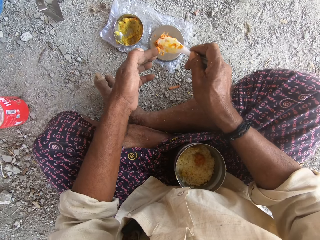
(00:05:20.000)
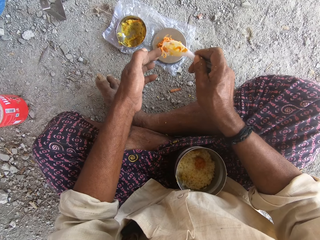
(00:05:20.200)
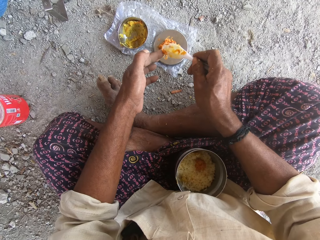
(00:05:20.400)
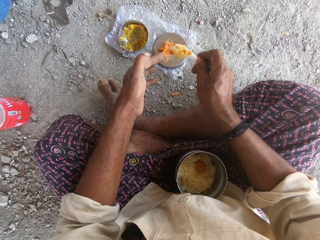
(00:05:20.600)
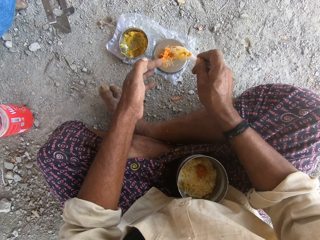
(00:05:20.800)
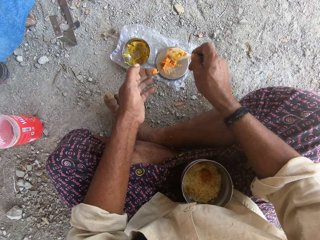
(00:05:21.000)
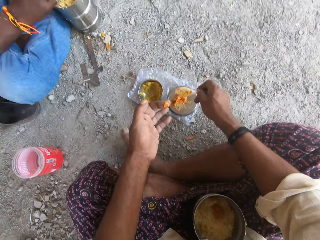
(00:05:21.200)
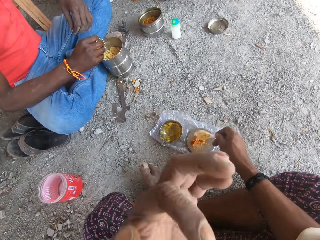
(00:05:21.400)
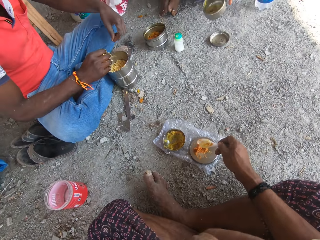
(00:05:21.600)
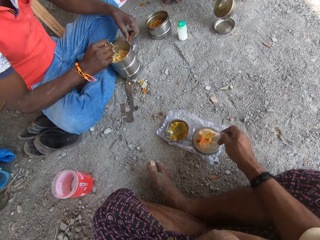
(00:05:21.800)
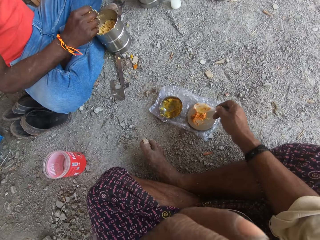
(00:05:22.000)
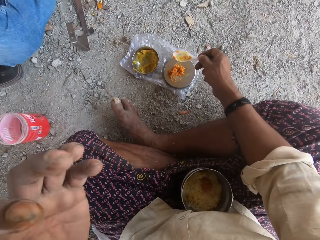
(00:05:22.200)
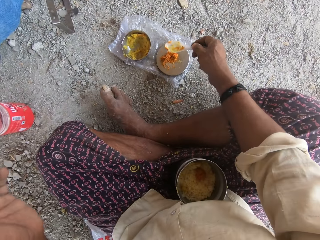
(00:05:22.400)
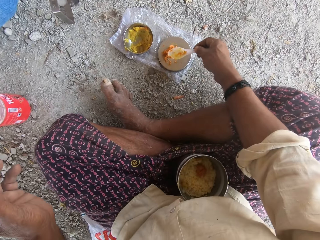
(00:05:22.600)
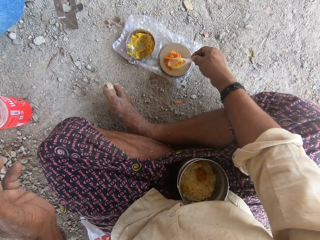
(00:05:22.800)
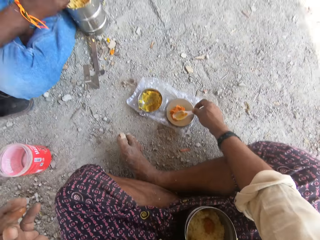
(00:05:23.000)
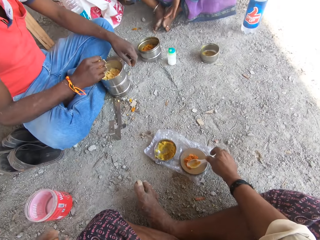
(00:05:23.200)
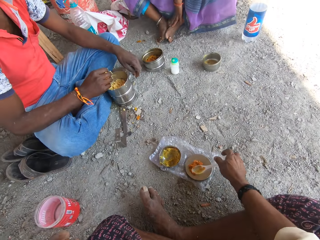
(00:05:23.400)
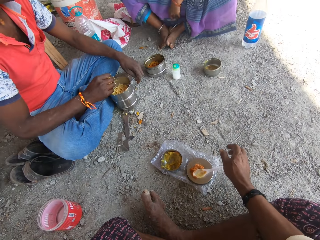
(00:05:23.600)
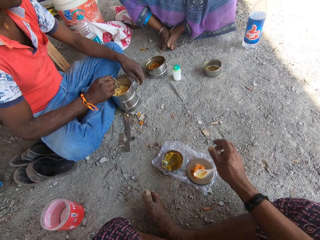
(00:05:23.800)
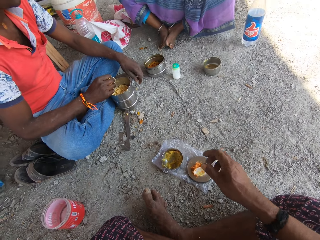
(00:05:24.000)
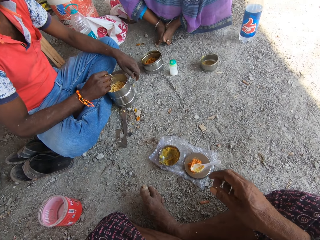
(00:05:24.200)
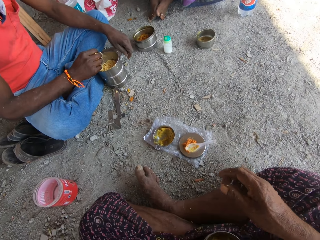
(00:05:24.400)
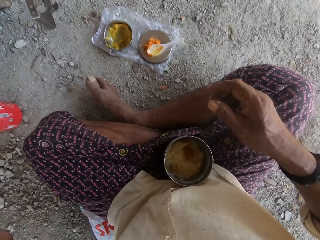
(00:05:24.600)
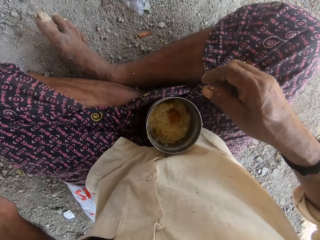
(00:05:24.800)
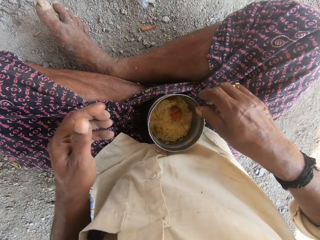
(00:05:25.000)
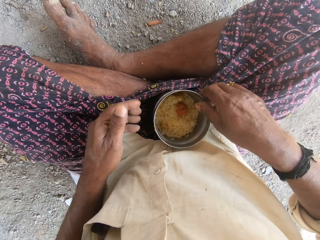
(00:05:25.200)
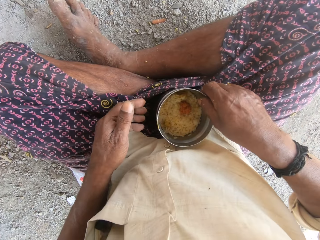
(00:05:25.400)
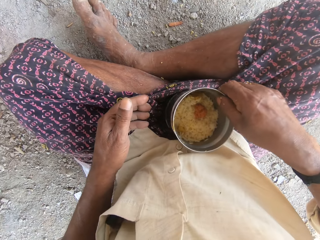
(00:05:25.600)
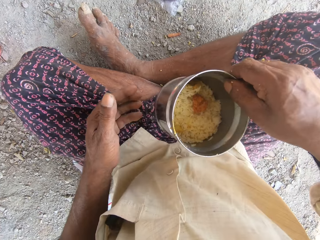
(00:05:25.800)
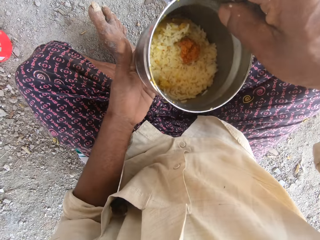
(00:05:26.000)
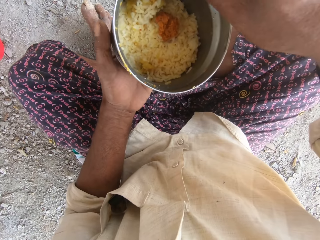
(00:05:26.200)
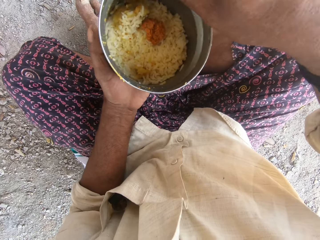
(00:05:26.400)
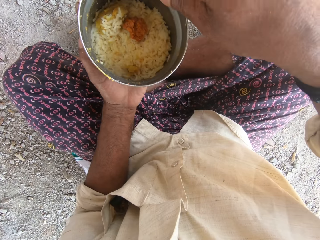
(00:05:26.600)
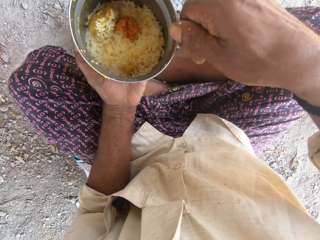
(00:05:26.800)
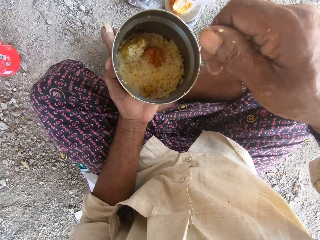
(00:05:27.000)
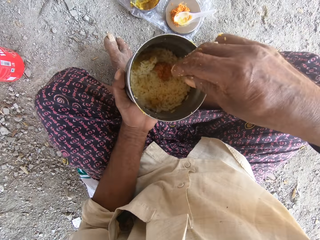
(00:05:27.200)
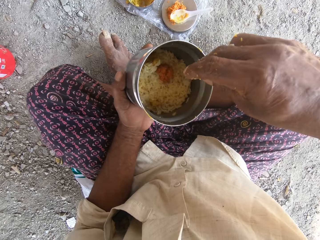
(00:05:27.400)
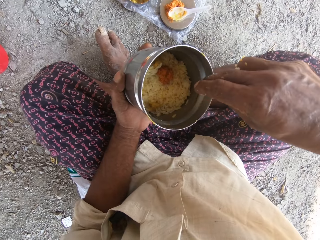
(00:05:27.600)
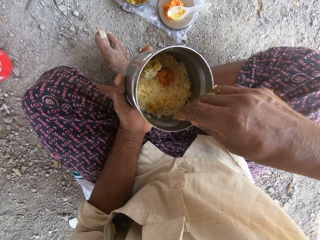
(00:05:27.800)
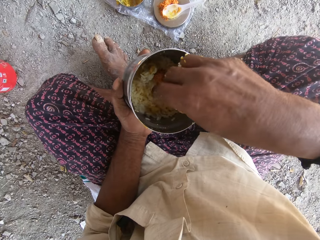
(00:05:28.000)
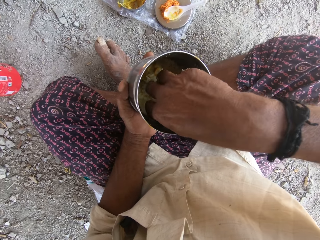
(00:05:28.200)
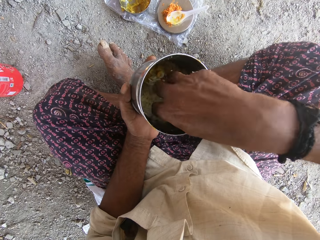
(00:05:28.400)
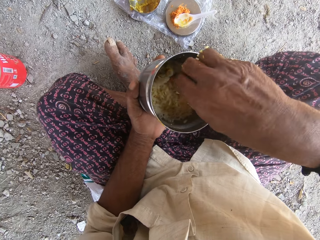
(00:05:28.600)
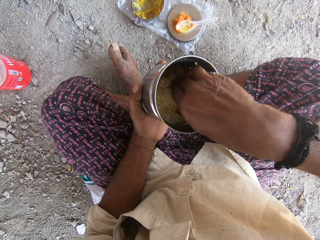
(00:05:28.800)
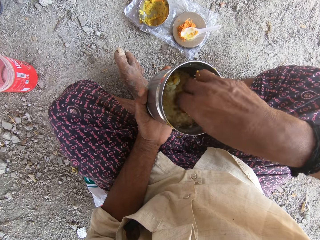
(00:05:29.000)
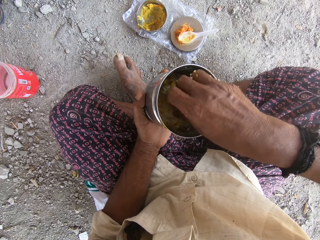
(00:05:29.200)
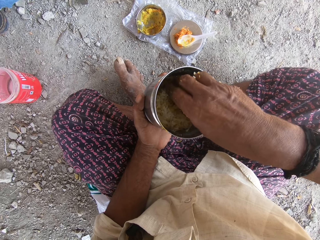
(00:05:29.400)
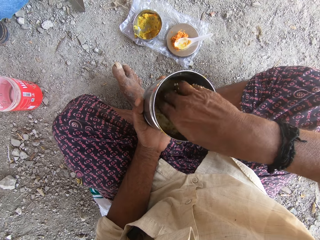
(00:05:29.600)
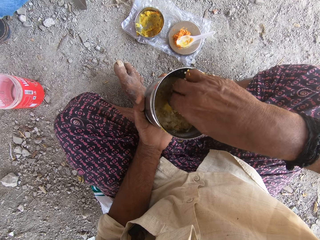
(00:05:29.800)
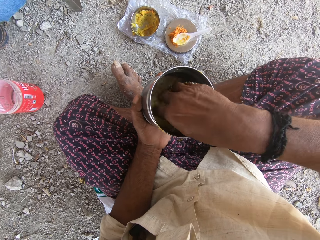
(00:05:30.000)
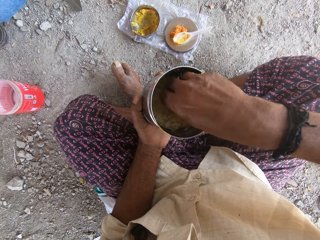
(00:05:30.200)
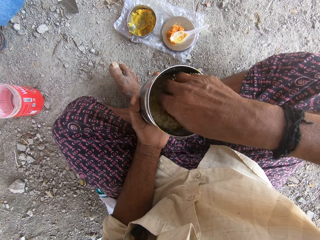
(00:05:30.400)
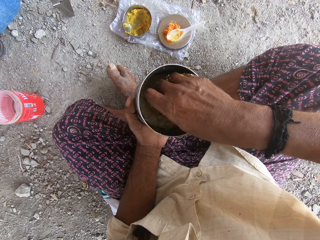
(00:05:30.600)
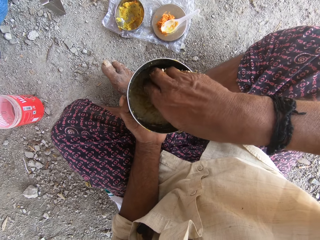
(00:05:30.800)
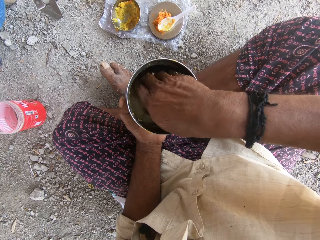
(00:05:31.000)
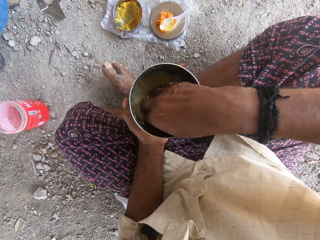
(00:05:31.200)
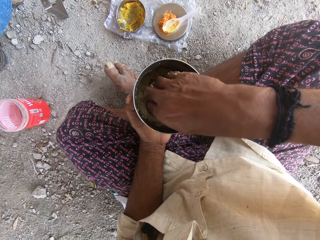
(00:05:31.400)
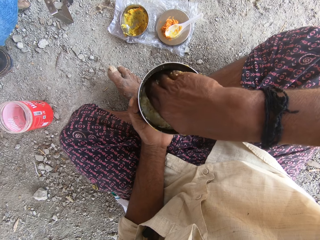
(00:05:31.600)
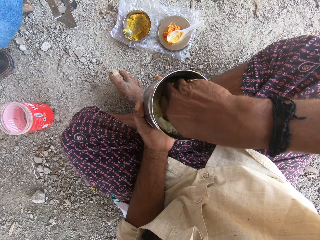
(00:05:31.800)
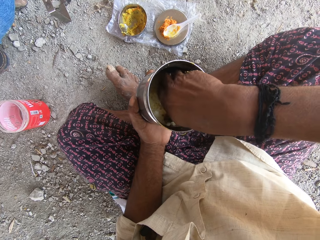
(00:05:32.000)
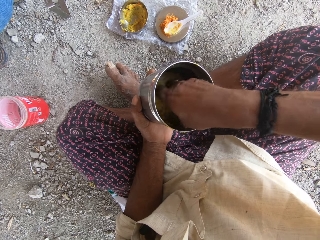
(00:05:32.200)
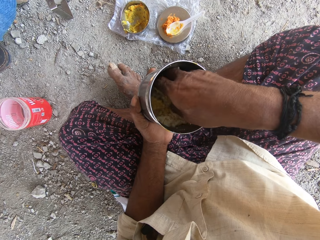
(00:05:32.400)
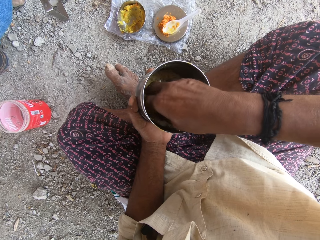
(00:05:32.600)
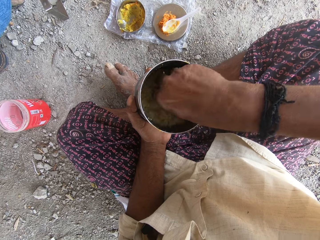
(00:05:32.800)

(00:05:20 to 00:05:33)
The camera wearer puts food in the left hand. He tastes food in his hand. He lifts the left hand. He drops the spoon in the plate or lid with his right hand. He looks around. He lifts the cooking pot. He turns the food in the plate with his right hand.

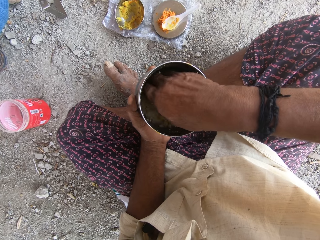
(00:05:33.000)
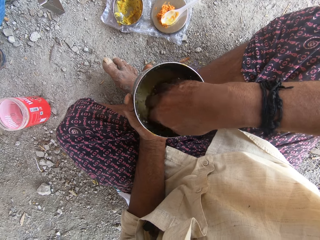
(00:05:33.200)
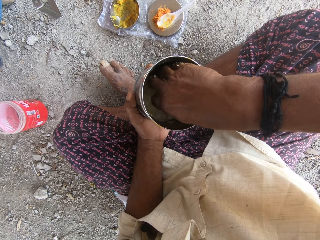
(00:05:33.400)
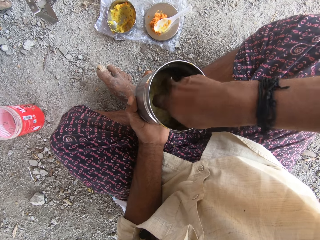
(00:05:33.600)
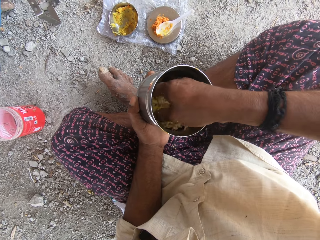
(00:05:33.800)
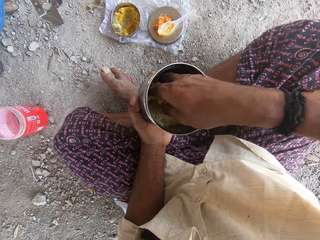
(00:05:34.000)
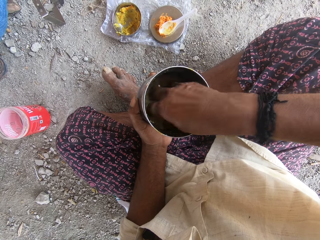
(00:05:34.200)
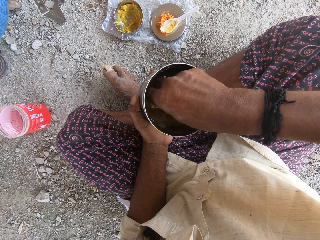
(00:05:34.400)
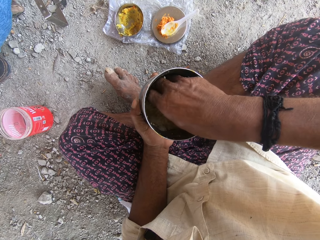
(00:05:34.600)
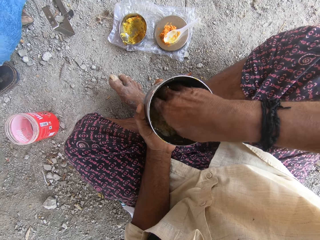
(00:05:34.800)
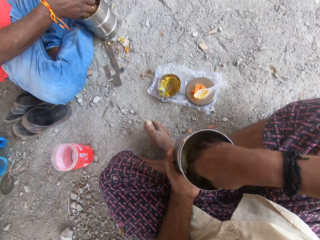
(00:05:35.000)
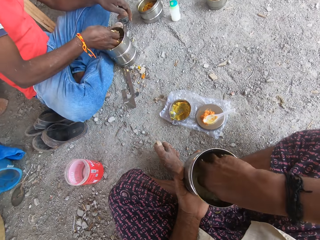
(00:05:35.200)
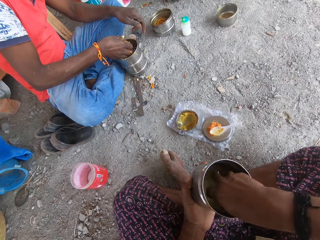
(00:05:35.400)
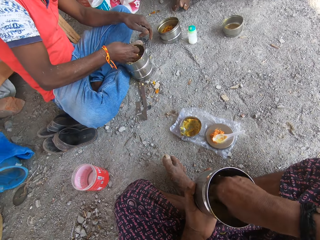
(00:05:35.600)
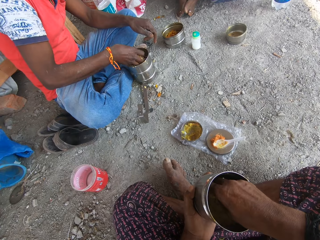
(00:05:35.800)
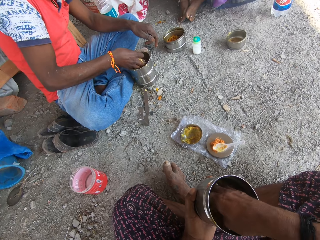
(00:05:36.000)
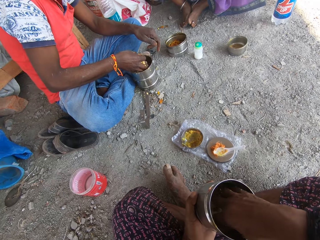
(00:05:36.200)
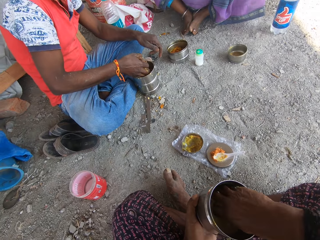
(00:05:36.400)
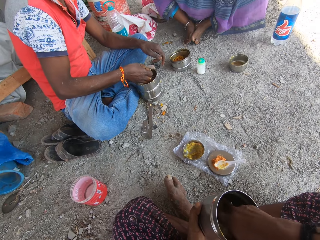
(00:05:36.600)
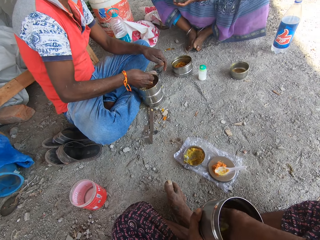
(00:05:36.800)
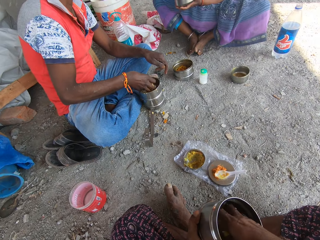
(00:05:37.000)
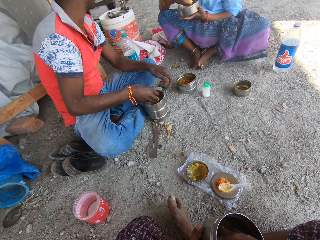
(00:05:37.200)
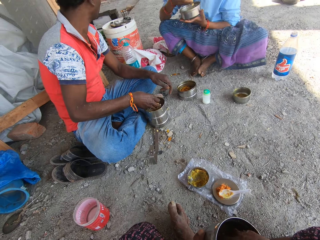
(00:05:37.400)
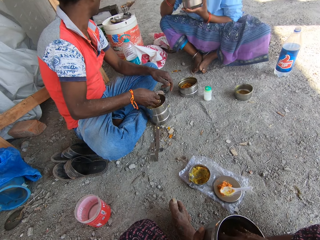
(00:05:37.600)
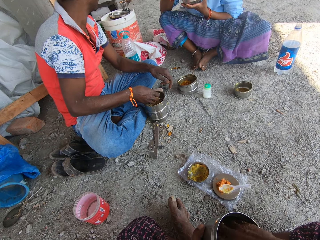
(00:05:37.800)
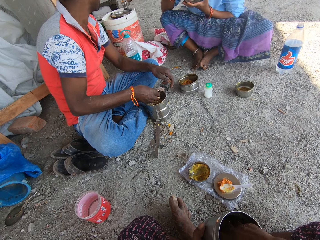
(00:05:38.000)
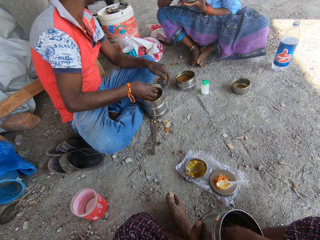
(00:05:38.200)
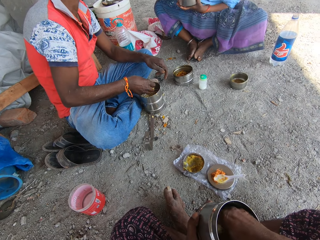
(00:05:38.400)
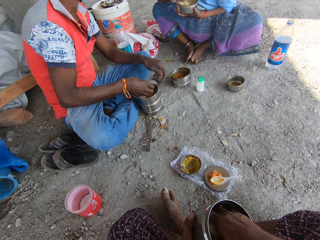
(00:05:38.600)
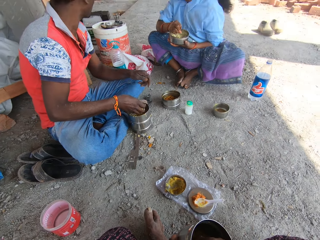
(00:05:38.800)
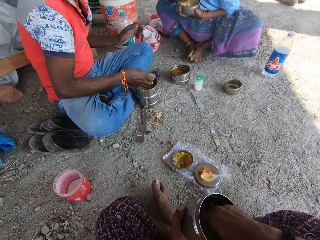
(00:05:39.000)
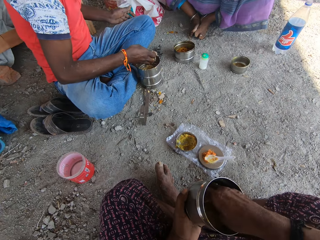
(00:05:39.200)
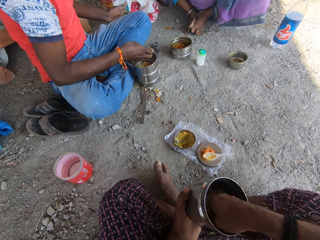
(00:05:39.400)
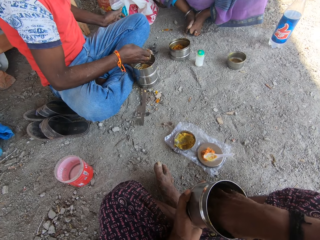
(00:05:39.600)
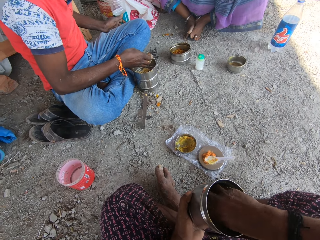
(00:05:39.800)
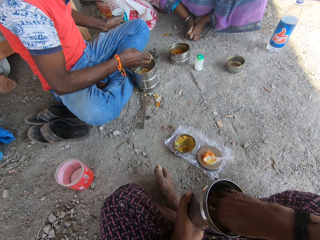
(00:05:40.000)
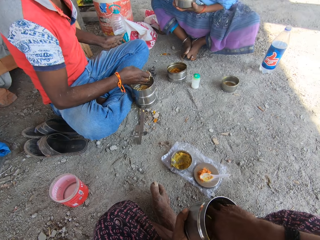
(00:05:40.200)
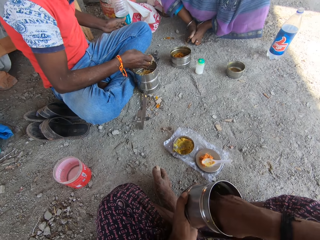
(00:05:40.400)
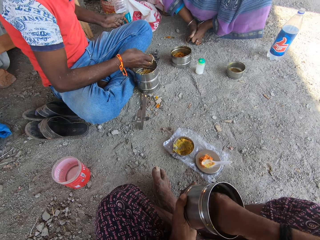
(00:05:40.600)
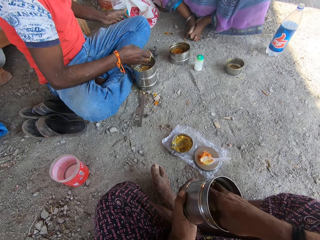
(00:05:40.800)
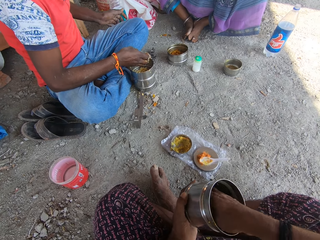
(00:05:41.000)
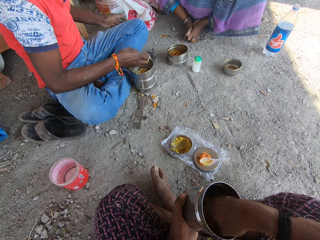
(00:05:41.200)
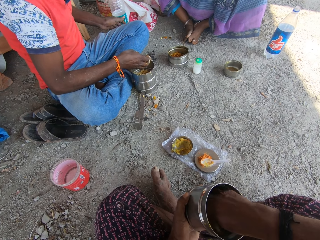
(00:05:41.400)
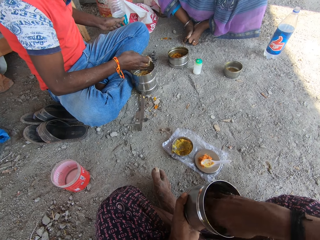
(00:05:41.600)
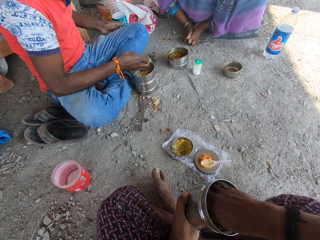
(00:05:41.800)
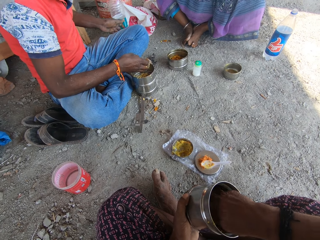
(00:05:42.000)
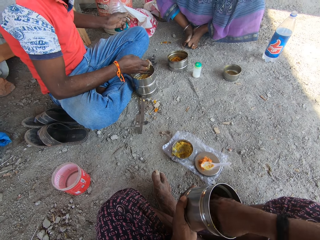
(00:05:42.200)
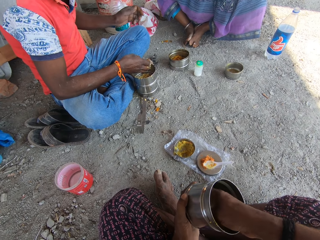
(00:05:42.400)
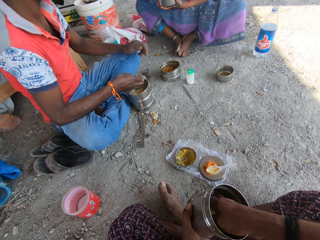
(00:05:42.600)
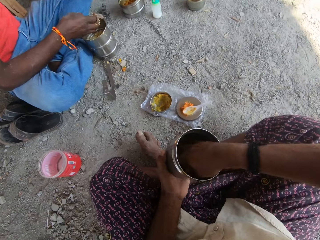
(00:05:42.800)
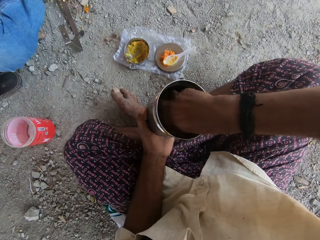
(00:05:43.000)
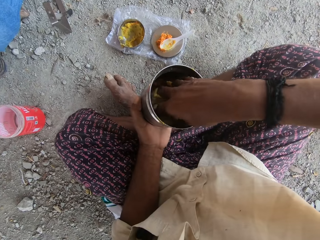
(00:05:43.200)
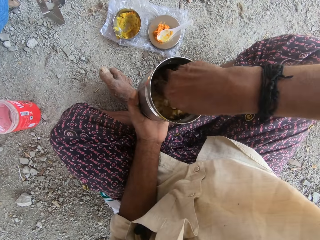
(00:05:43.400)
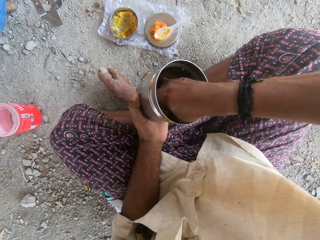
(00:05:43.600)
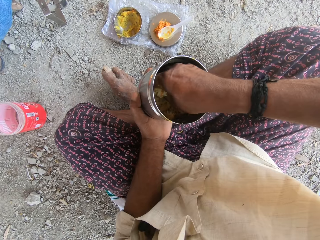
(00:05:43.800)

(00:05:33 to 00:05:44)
The camera wearer looks around. A woman takes rice from a plate with her right hand. The camera wearer stirs food with the hands in the cooking pot.
